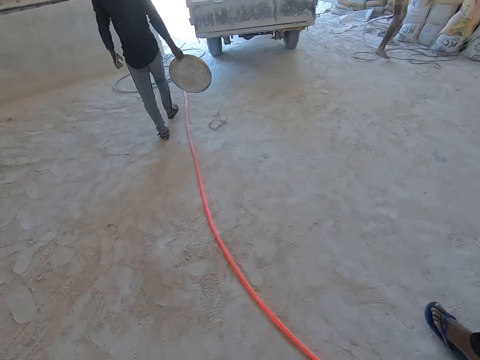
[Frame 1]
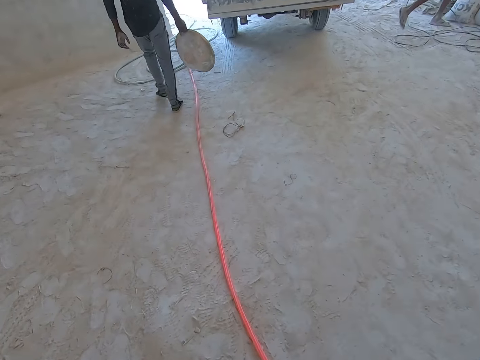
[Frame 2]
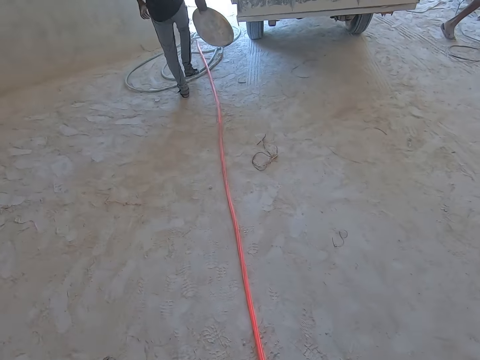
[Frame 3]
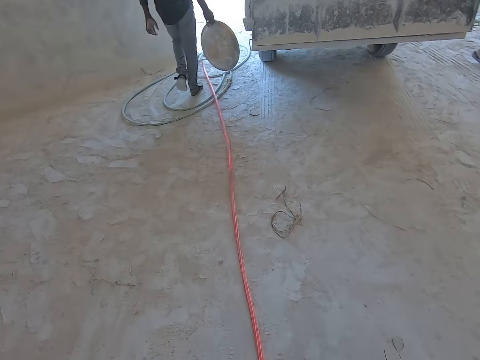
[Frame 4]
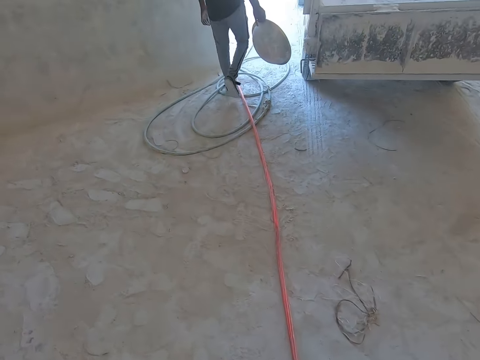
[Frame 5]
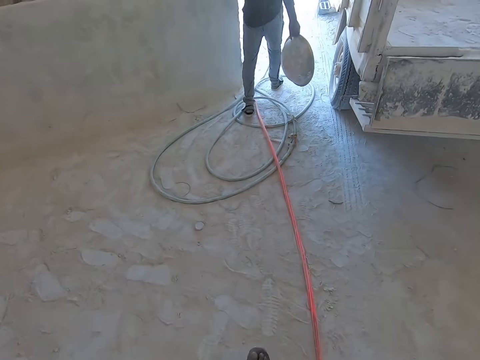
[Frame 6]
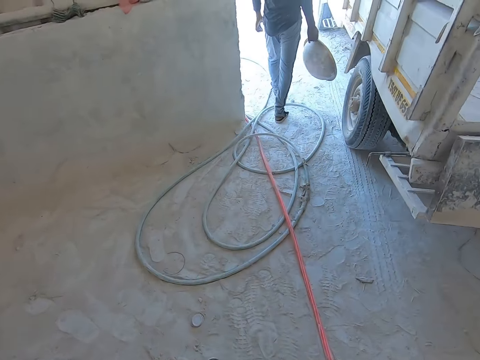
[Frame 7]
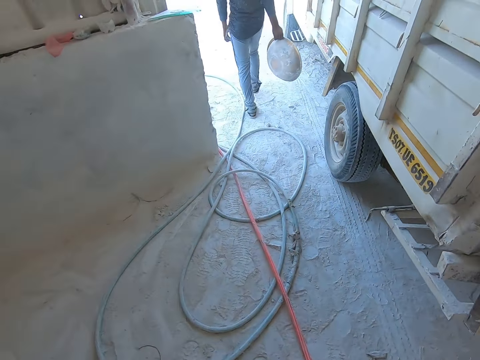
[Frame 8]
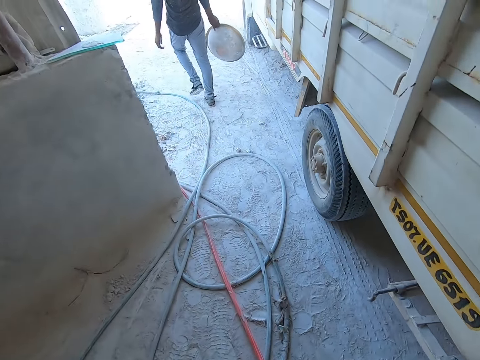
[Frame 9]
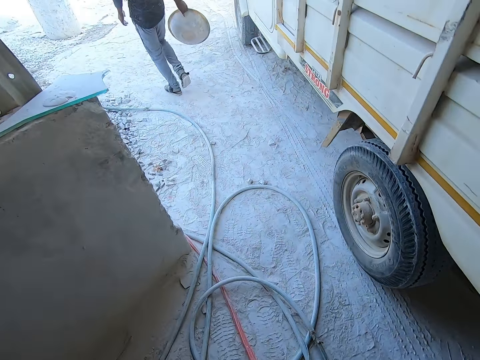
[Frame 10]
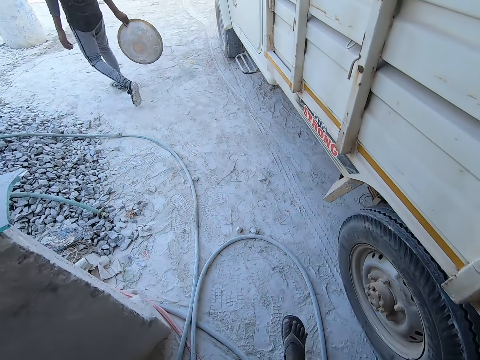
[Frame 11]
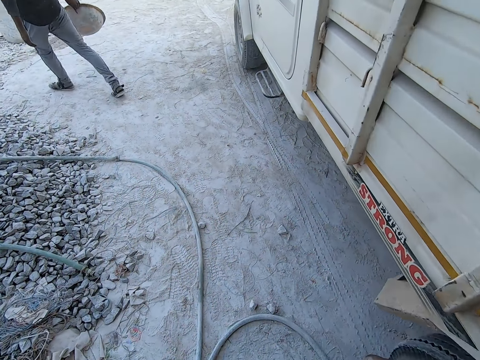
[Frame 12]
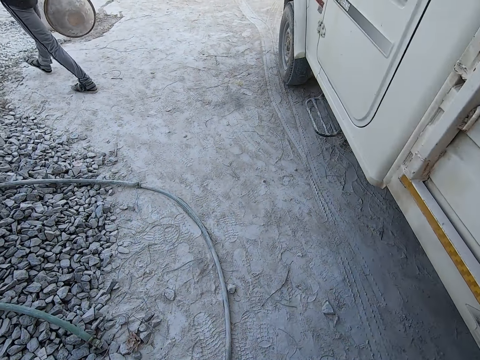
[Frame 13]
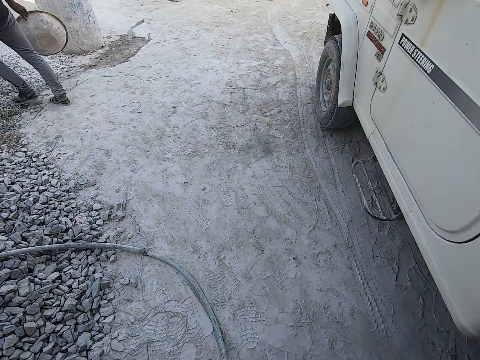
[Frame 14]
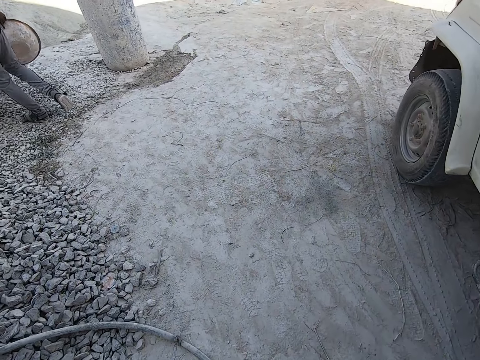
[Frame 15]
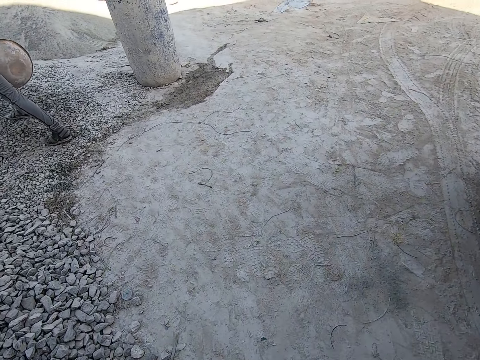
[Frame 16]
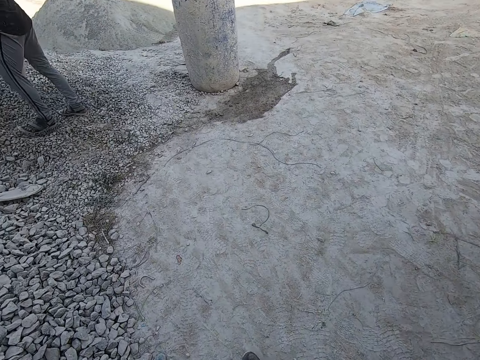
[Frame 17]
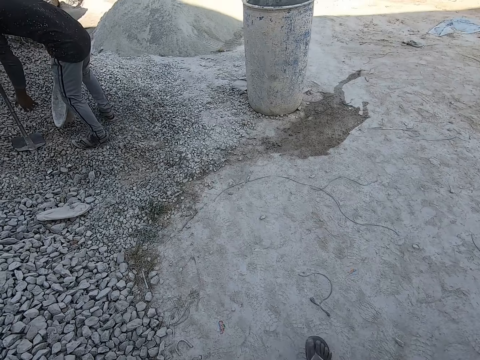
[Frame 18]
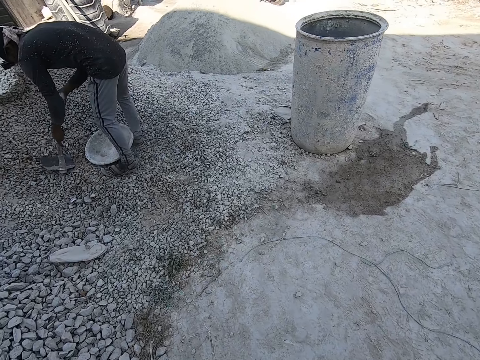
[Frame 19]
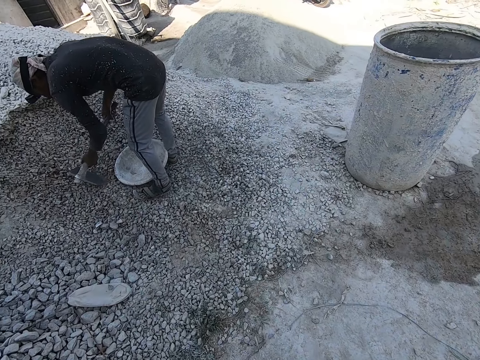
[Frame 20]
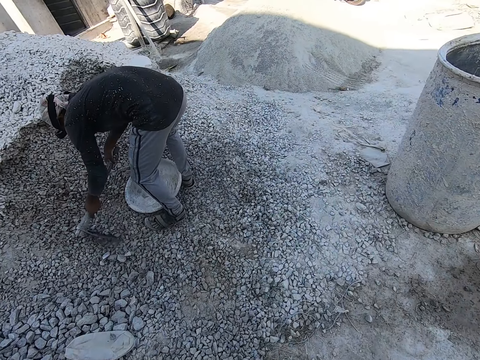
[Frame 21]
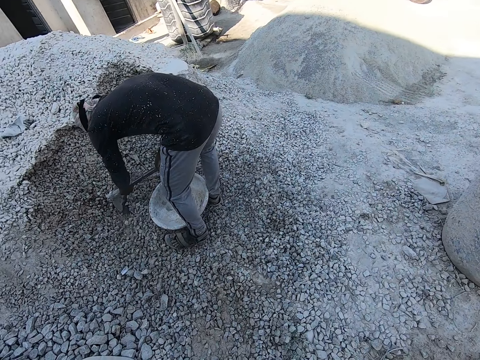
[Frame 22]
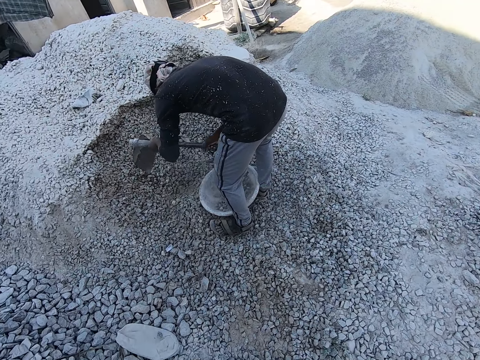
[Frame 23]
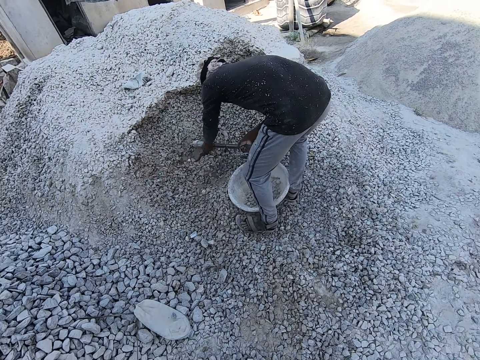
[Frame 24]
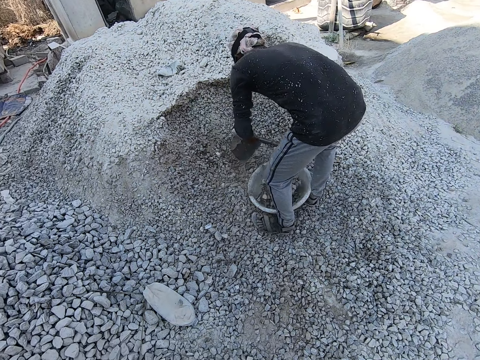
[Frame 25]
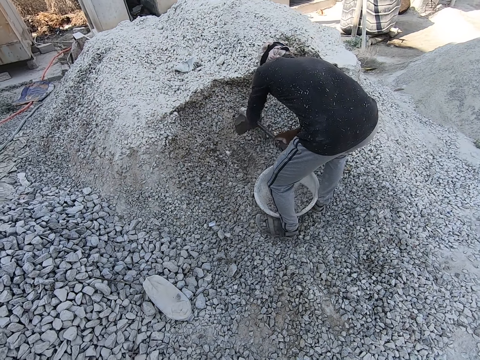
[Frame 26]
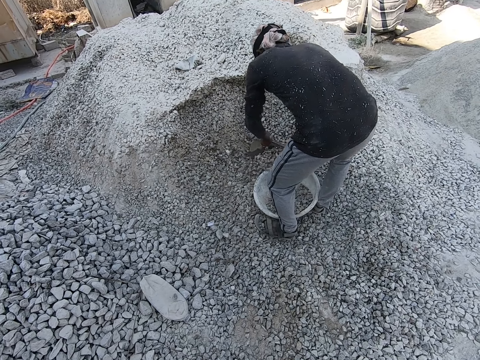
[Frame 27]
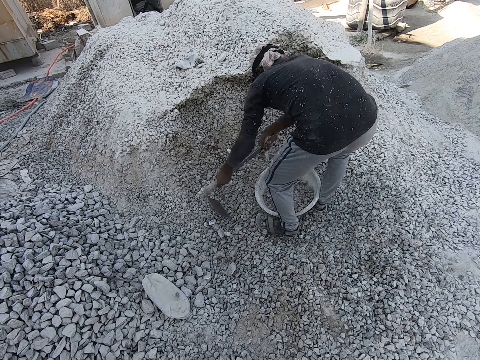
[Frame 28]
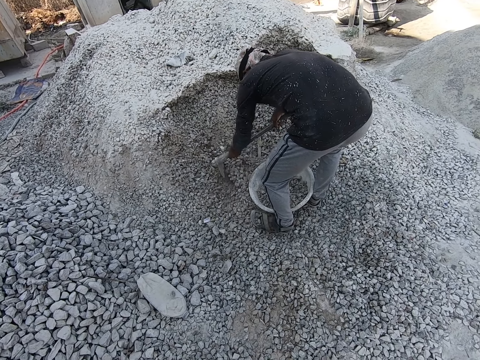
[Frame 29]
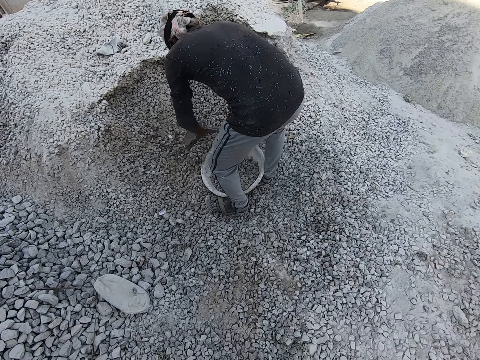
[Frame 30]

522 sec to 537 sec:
The man drops the bowl on the heap of granite stones on the ground with his right hand. He picks up the hoe from the heap of granite stones on the ground with his left hand. He puts the granite stones in the bowl on the heap of granite stones on the ground with the hoe in both hands.

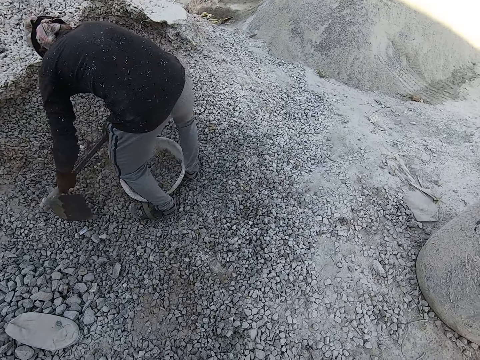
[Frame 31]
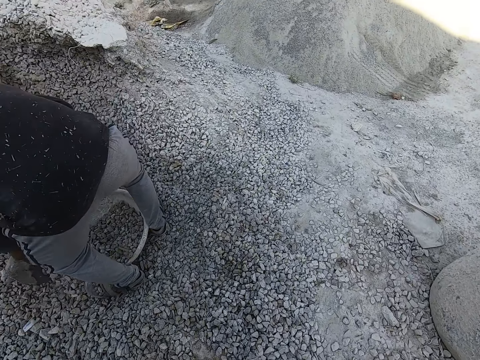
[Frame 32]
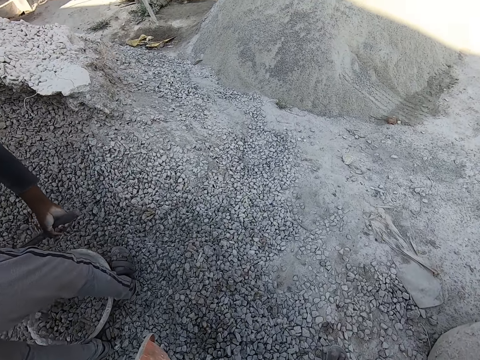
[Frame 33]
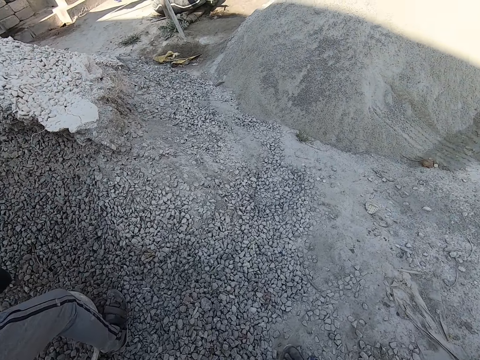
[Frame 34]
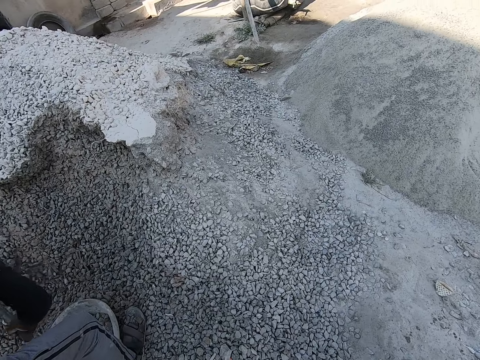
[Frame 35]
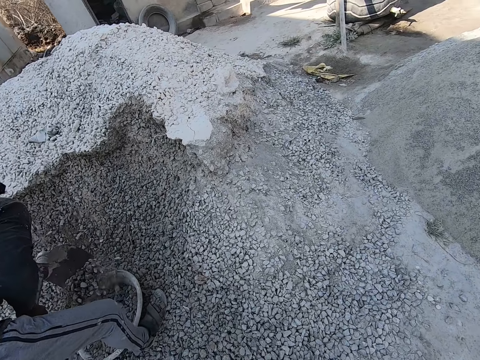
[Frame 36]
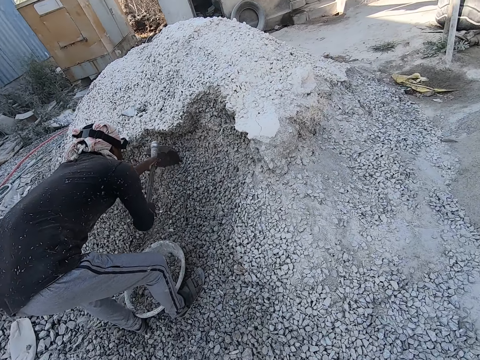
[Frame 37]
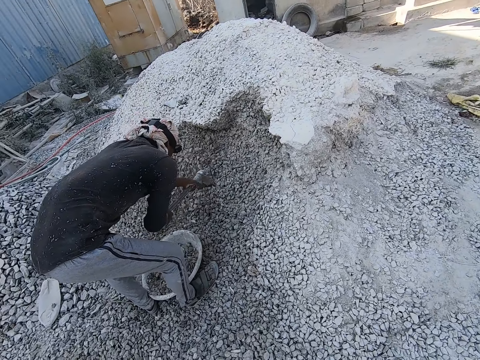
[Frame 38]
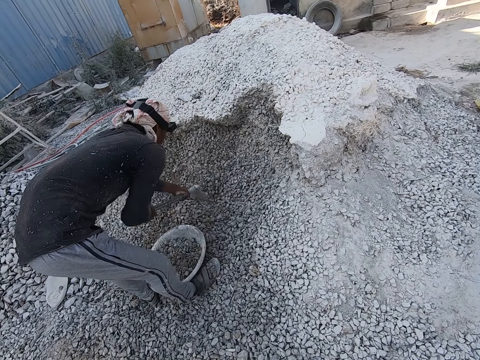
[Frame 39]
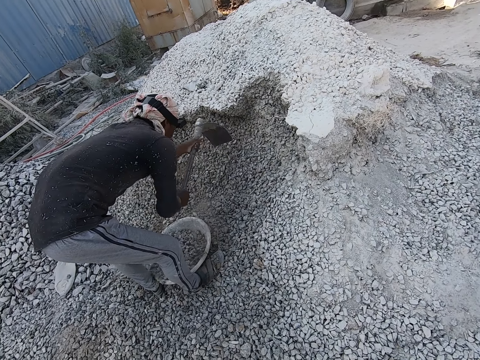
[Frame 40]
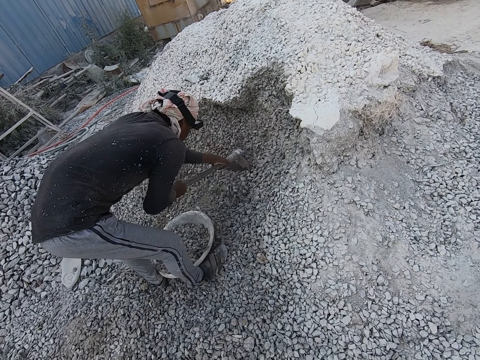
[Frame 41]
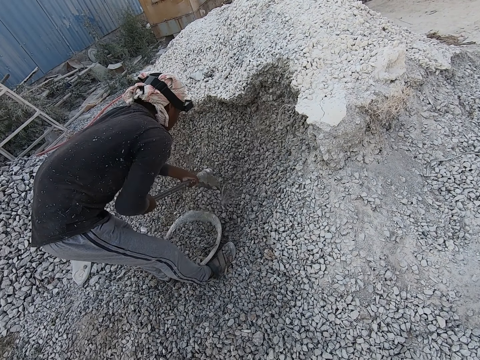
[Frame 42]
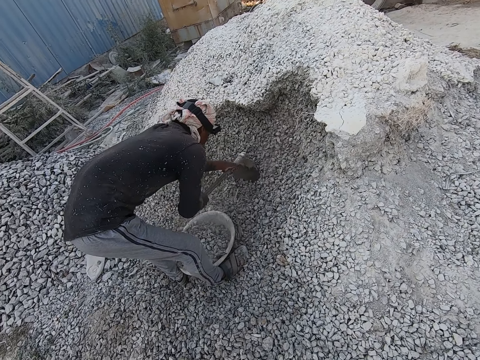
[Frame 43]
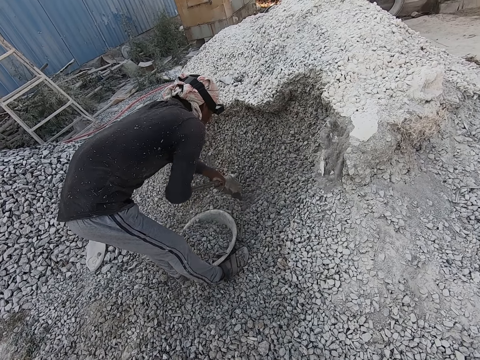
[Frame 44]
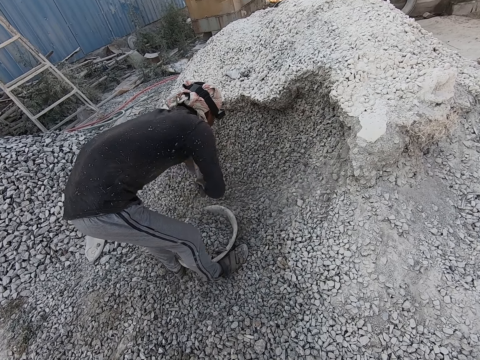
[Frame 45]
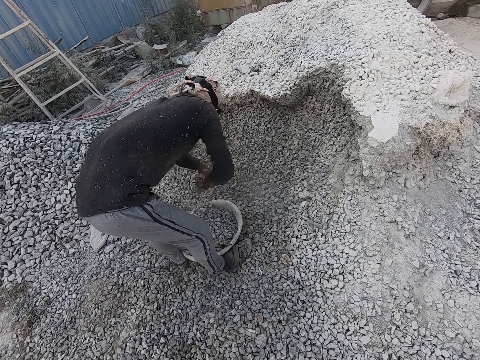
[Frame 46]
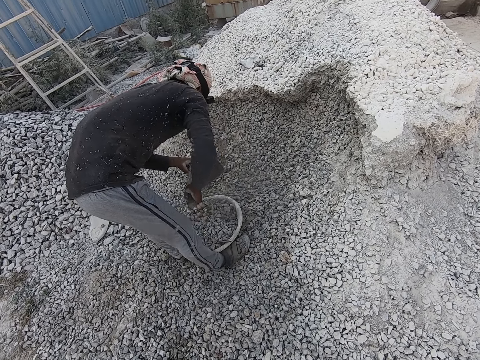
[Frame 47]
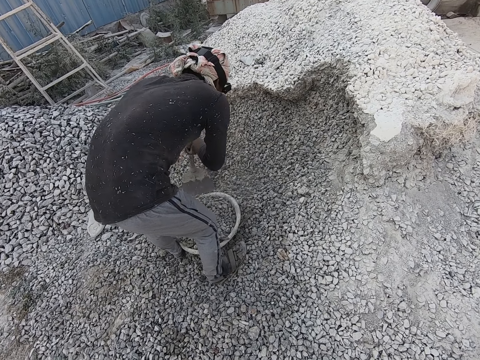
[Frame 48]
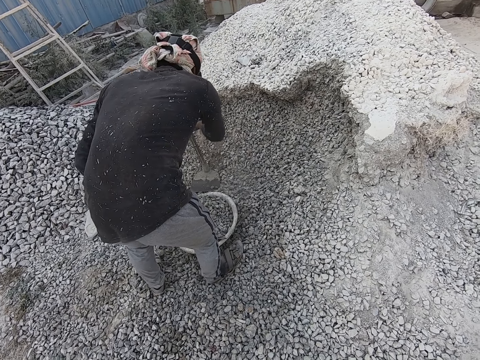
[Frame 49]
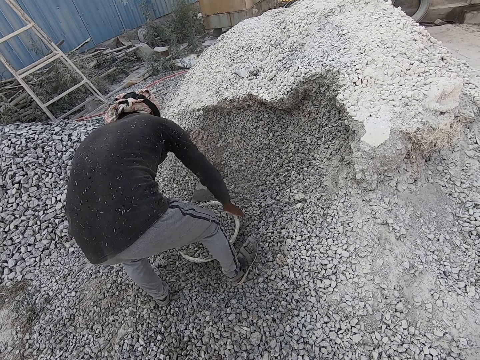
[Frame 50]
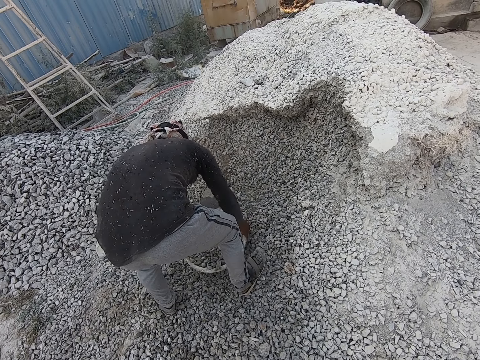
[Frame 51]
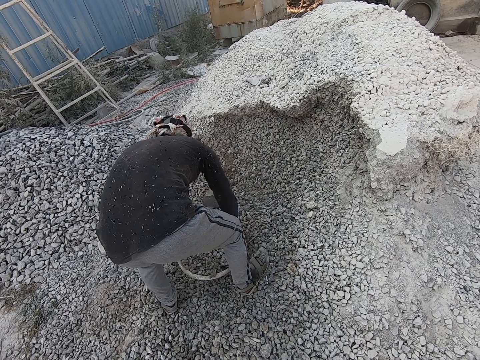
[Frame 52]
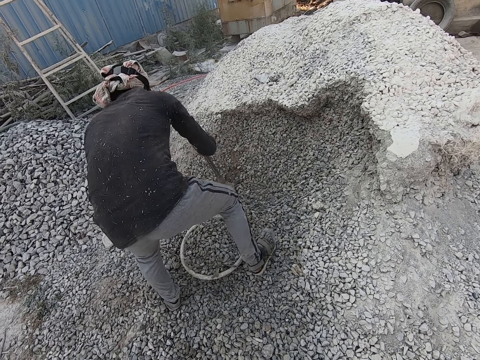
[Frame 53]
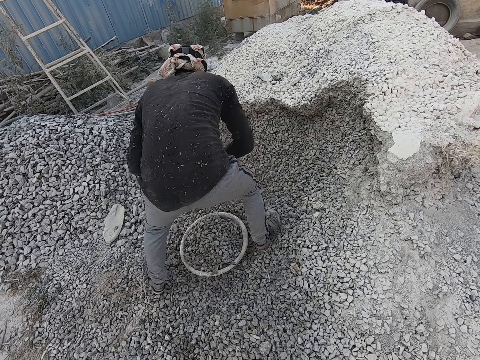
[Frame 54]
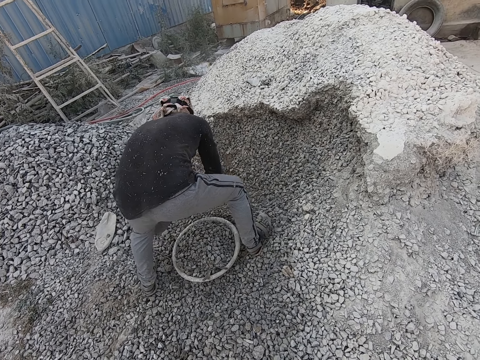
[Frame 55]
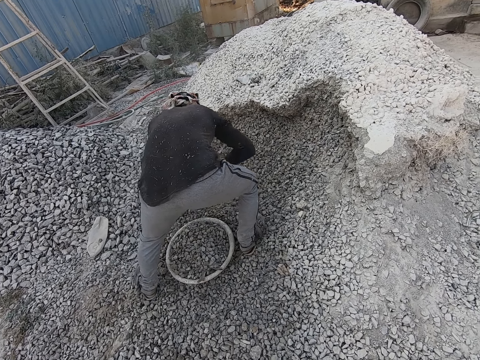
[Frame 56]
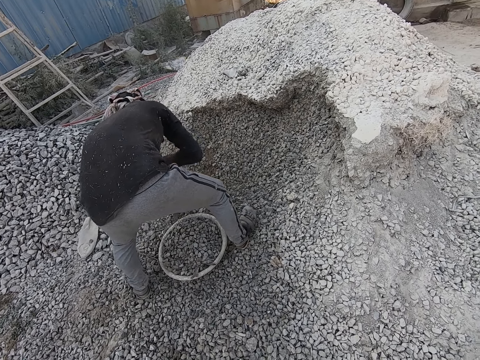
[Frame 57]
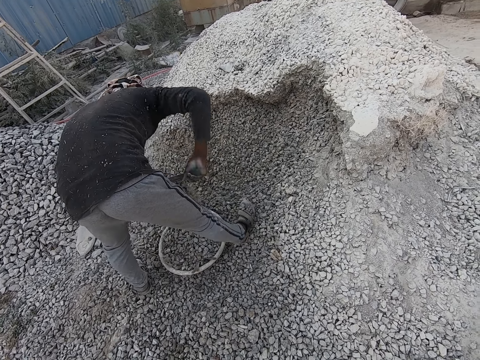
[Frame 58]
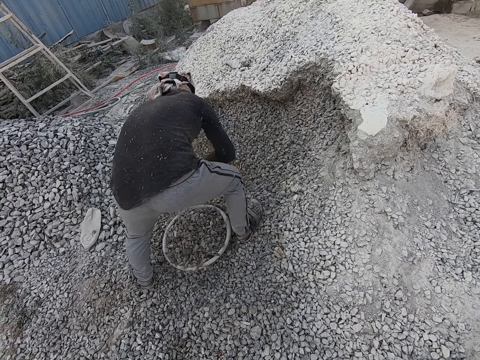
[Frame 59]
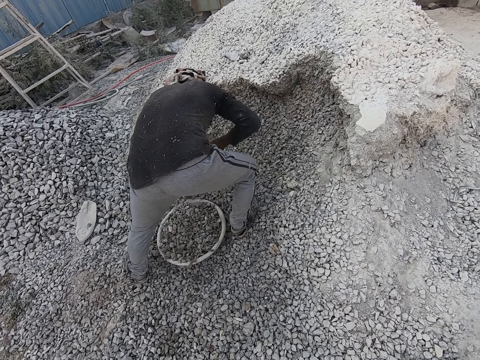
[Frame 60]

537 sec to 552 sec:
The camera wearer looks around. The man drops the hoe on the heap of granite stones on the ground with his right hand. The camera wearer talks to the man. The man moves the bowl filled with granite stones on the heap of granite stones on the ground with both hands. He picks up the hoe from the heap of granite stones on the ground with his right hand. He puts the granite stones in the bowl on the heap of granite stones on the ground with the hoe in both hands.
